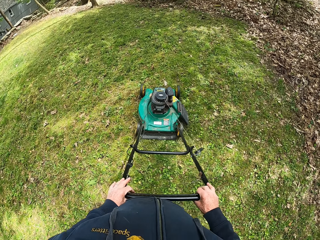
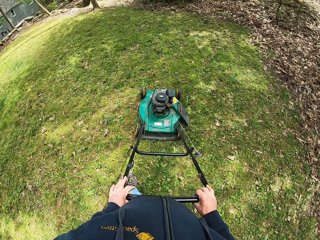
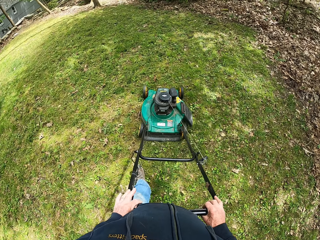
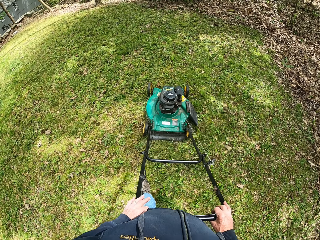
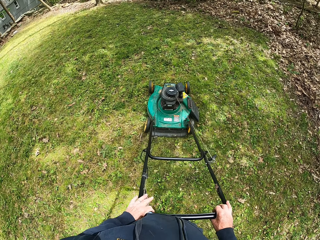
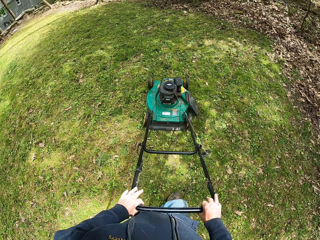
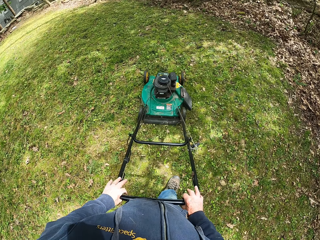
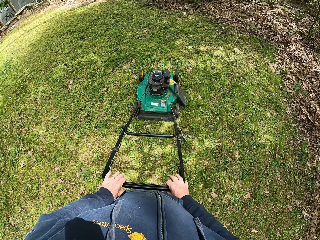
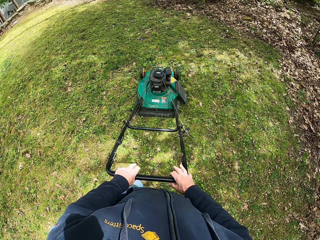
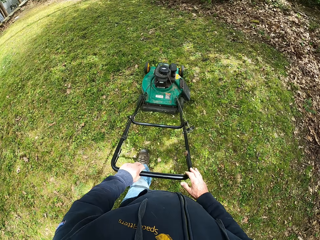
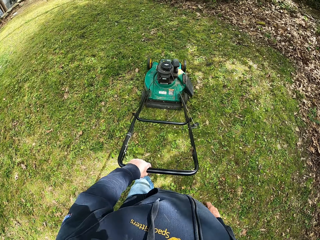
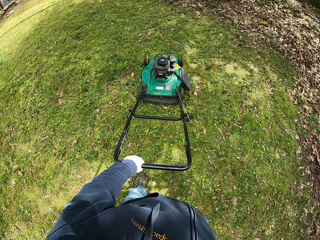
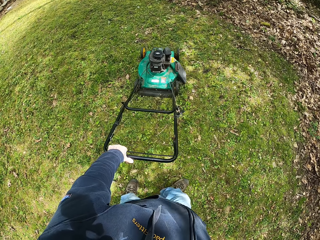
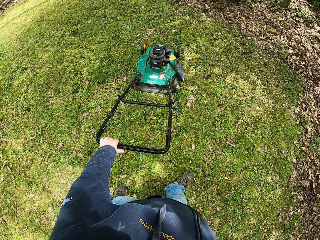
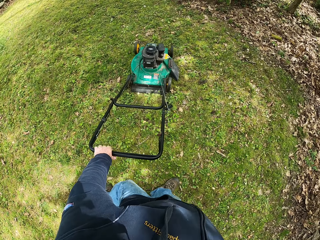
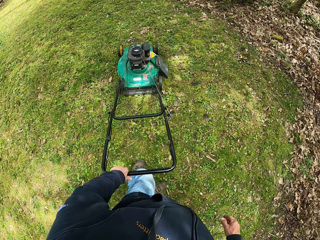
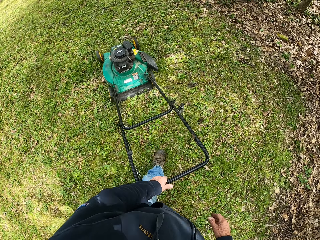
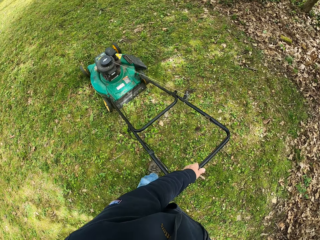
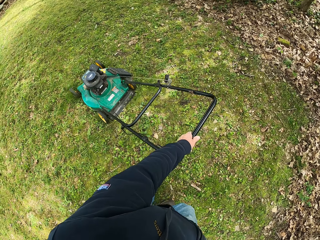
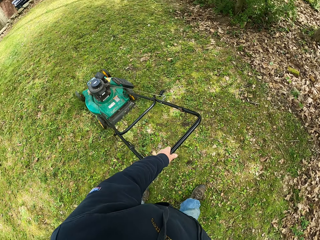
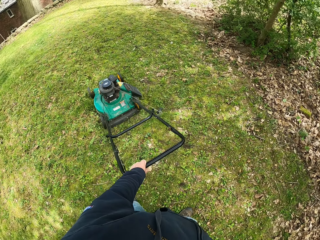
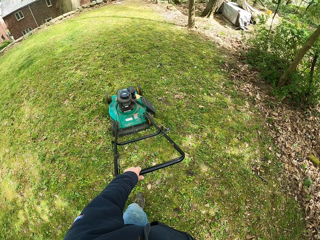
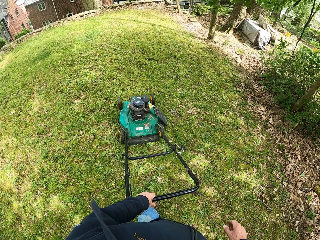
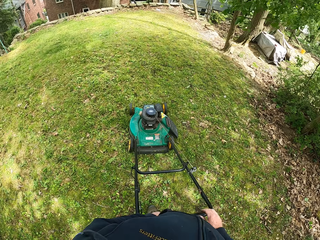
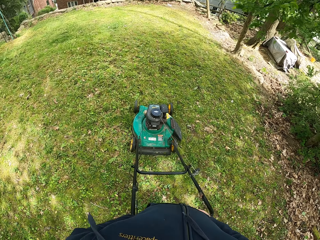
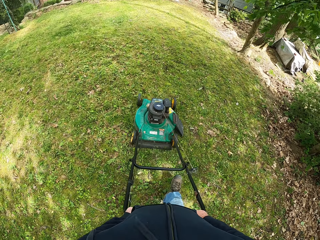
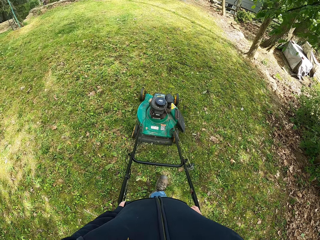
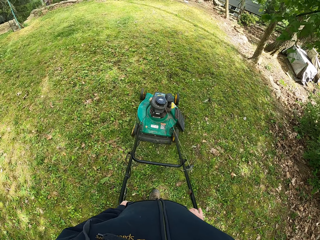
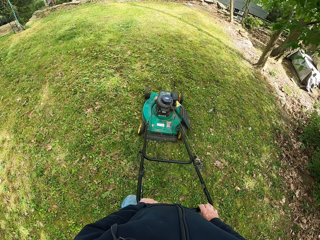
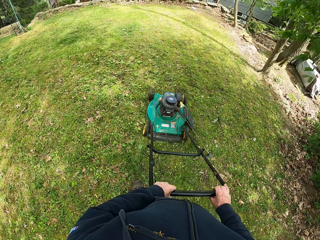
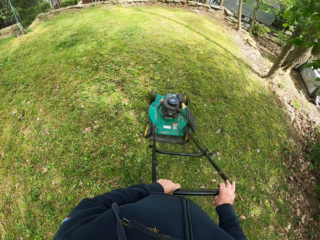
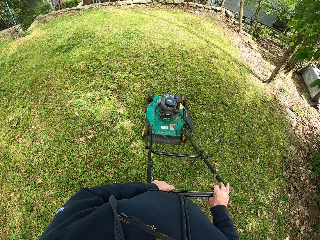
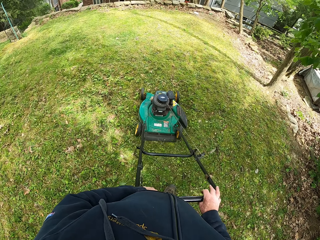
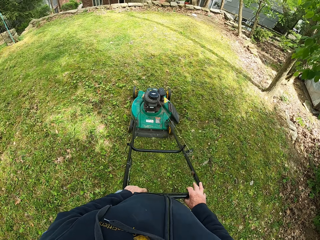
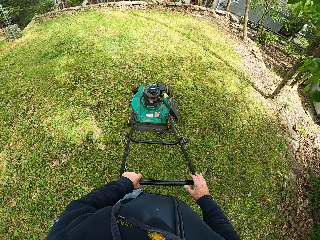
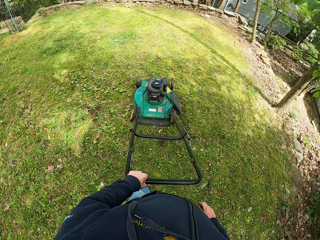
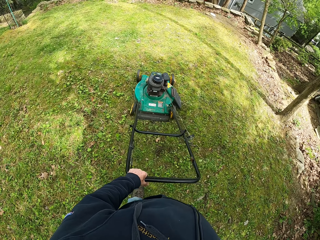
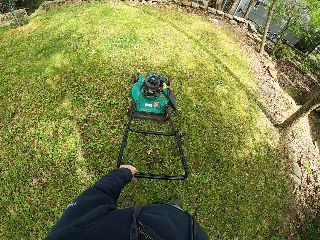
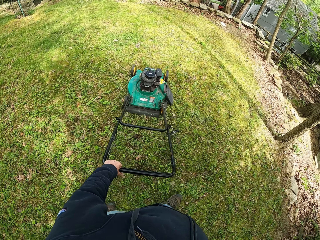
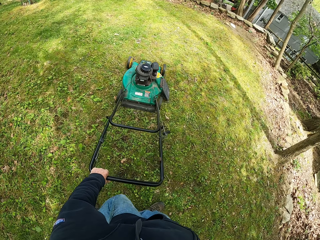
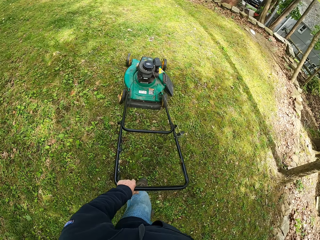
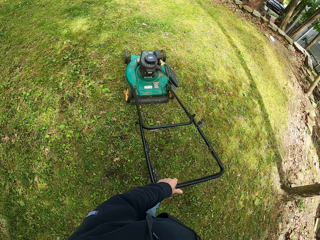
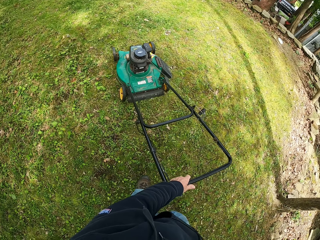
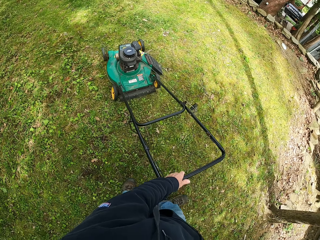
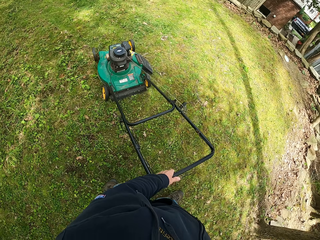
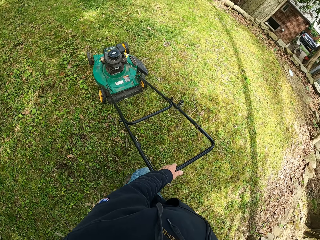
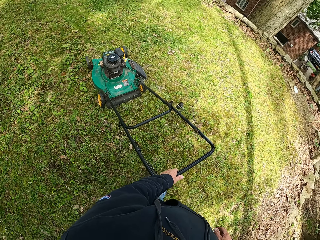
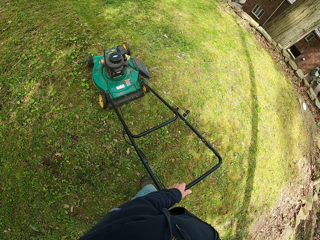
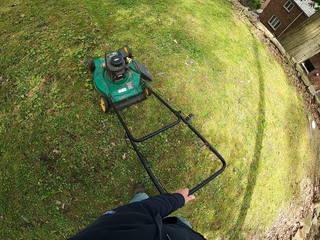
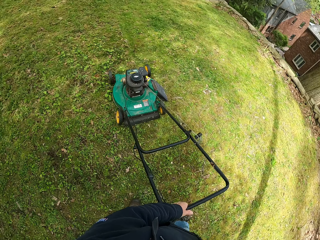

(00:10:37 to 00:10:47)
The camera wearer removes his right hand from the handle of the lawn mower. He moves his hand backwards. He turns the lawn mower. He moves towards the lawn mower. He puts his right hand on the handle of the lawn mower. He holds the lawn mower with both his hands. He cuts the grass with the lawn mower. He removes his right hand from the handle of the lawn mower. He turns the lawn mower.

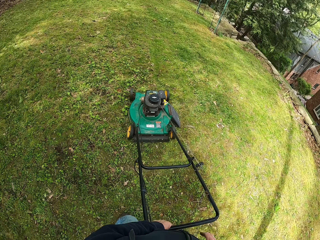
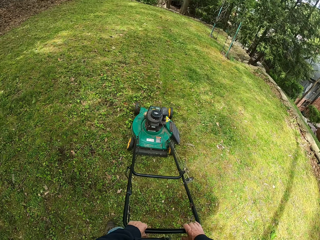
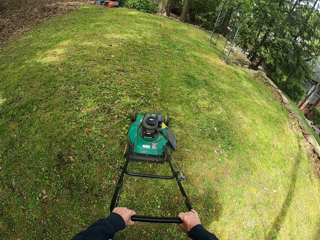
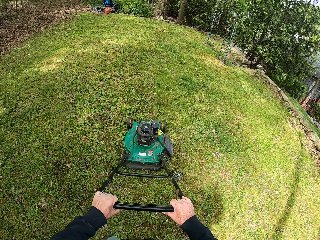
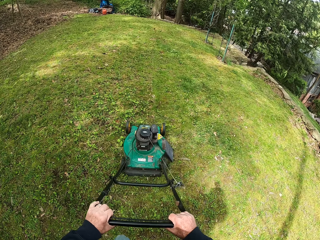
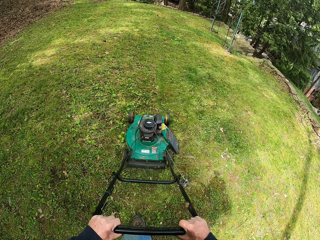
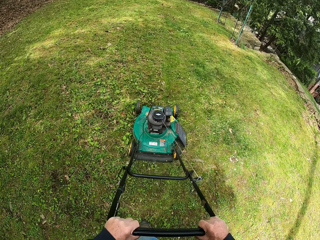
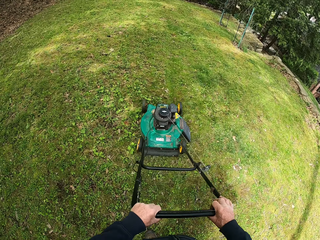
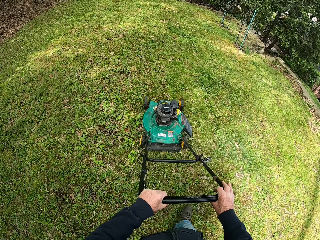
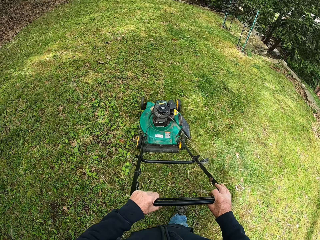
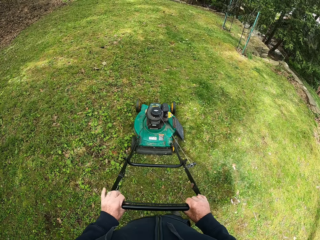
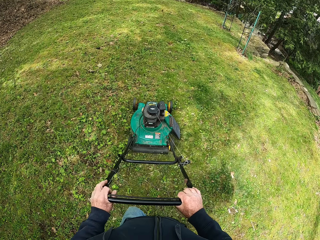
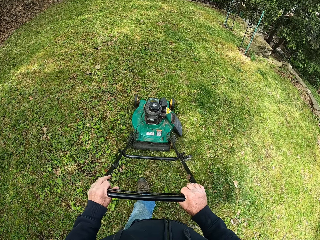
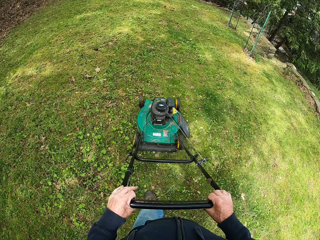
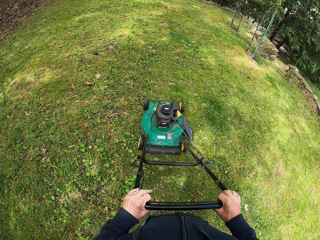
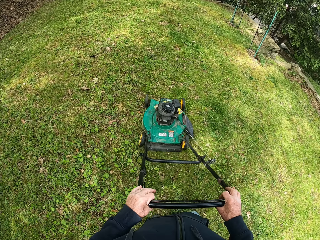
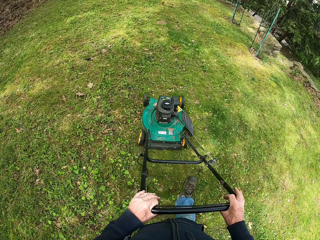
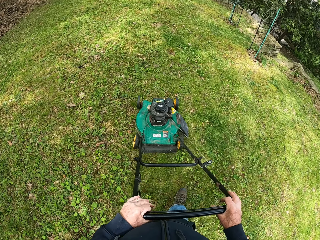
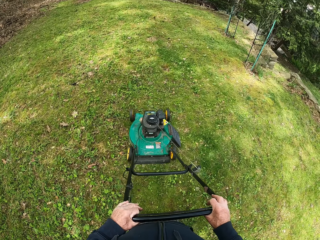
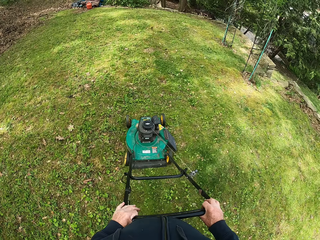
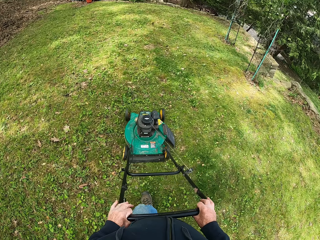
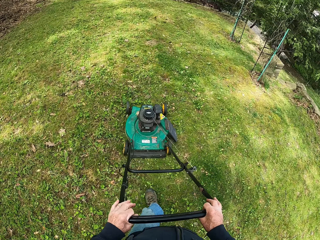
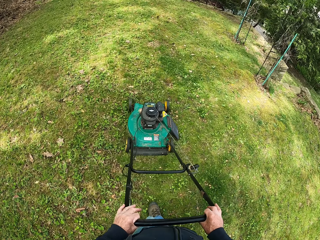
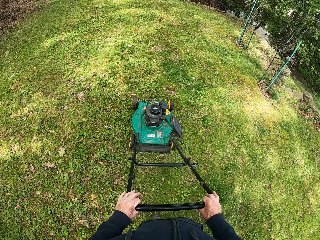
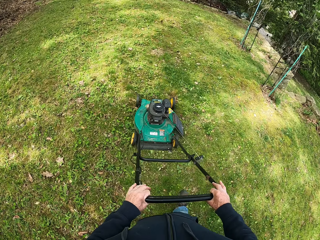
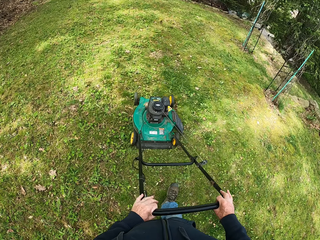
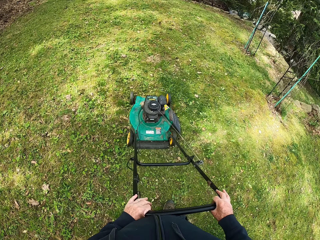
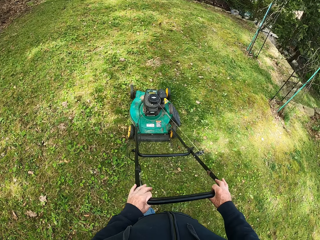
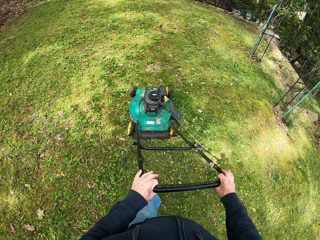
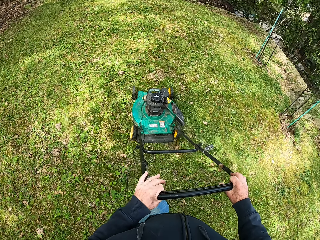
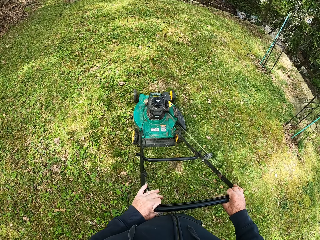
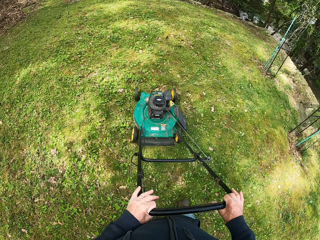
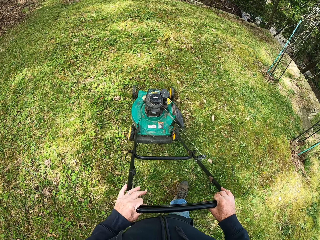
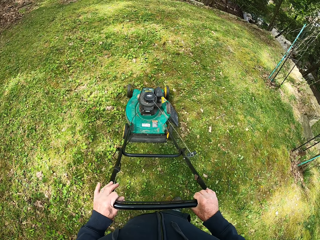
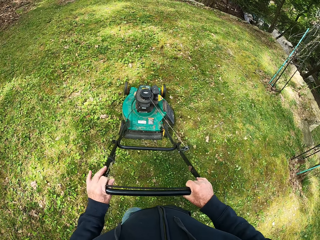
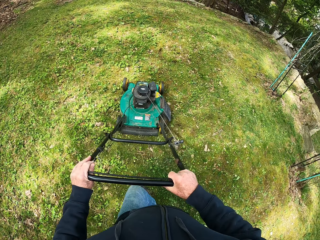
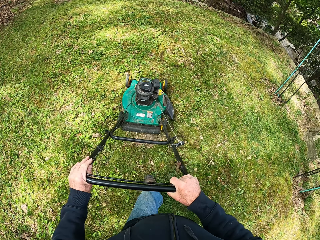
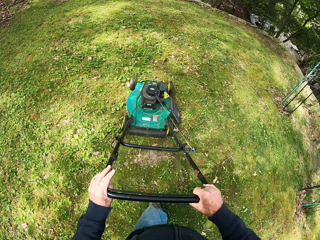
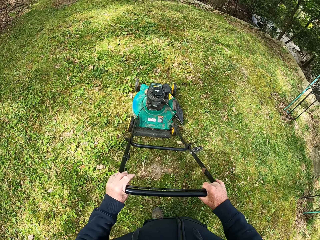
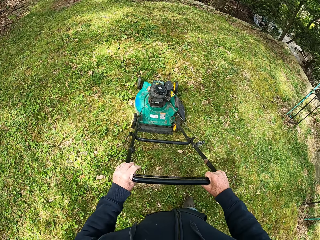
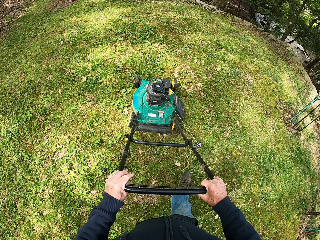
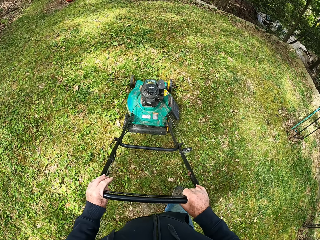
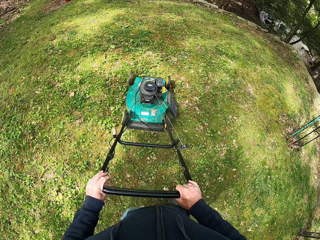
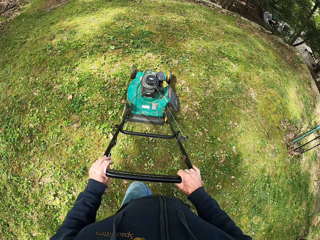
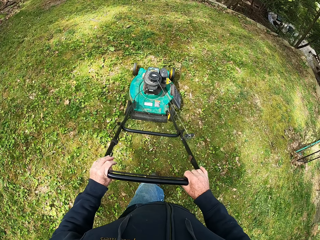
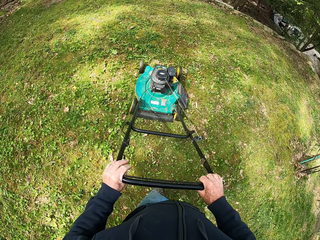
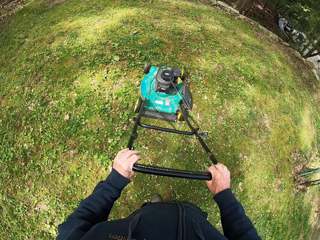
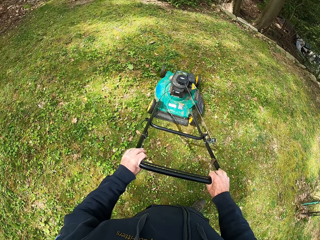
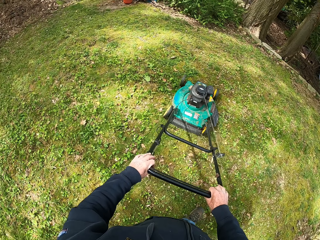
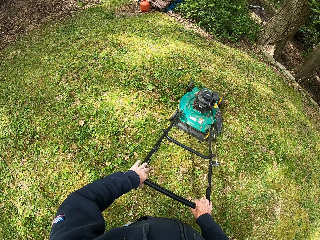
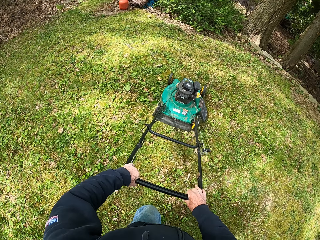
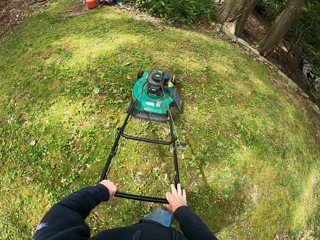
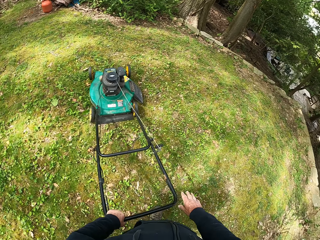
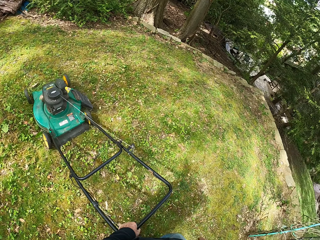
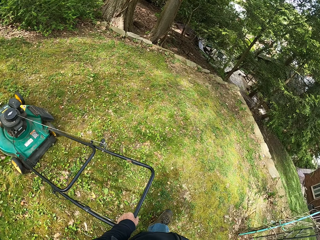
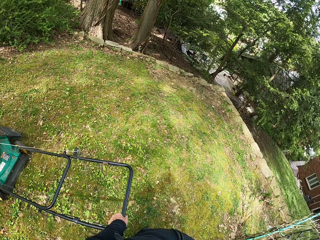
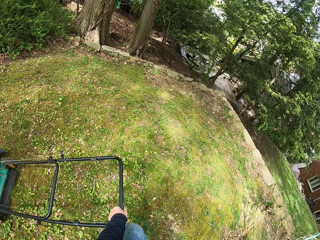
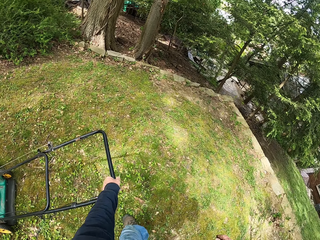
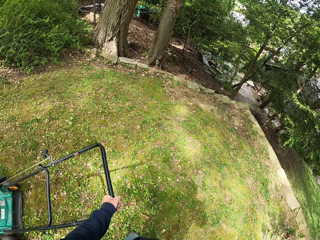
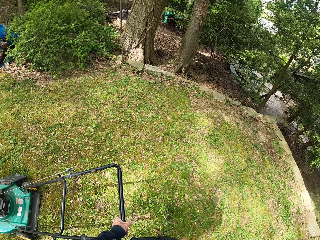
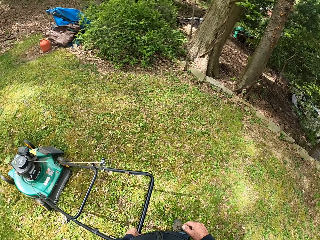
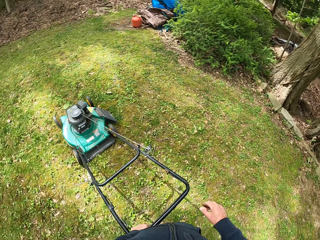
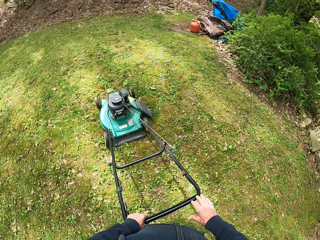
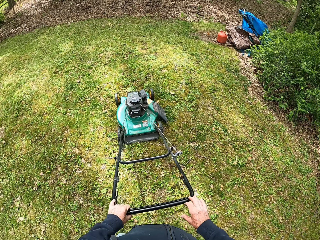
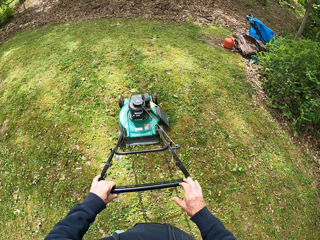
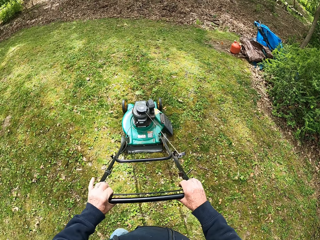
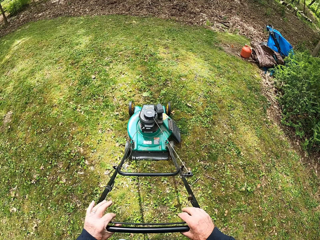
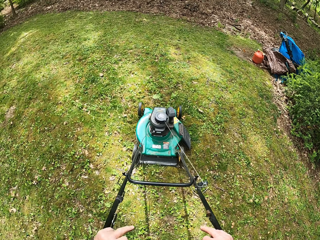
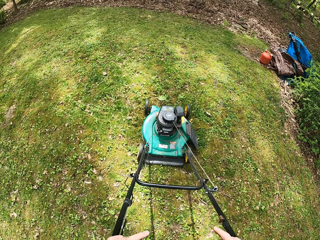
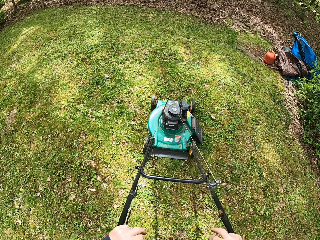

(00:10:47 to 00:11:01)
The camera wearer puts his right hand on the handle of the lawn mower. He holds the lawn mower with both his hands. He cuts the grass with the lawn mower. He walks forwards. He cuts the grass with the lawn mower. He removes his right hand from the handle of the lawn mower. He turns the lawn mower. He puts his right hand on the handle of the lawn mower. He holds the lawn mower with both his hands.
